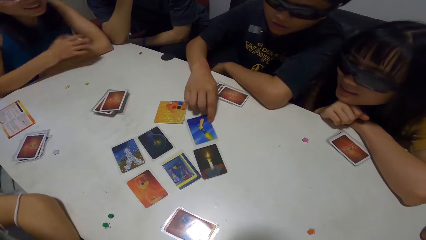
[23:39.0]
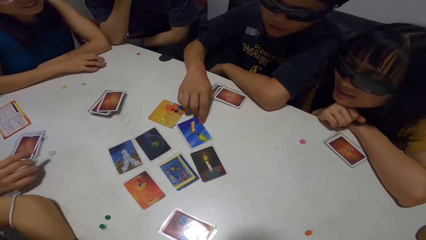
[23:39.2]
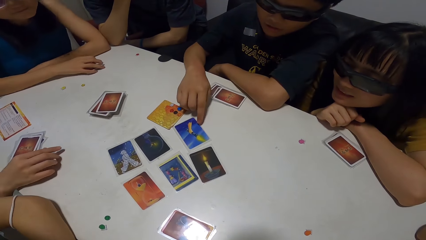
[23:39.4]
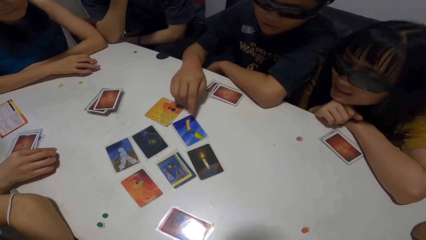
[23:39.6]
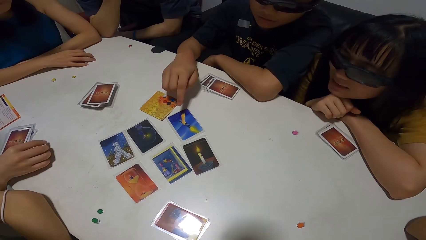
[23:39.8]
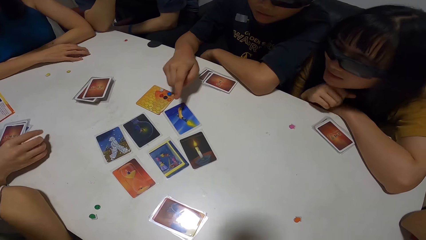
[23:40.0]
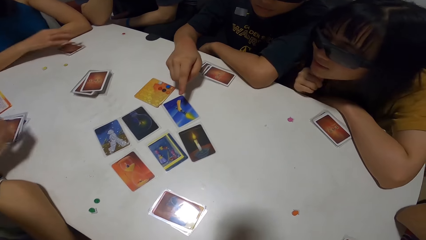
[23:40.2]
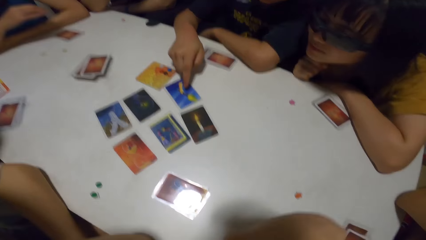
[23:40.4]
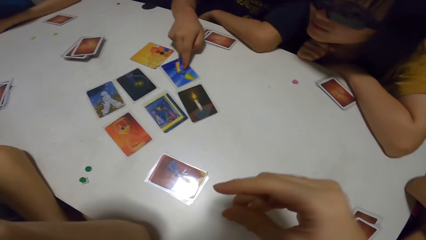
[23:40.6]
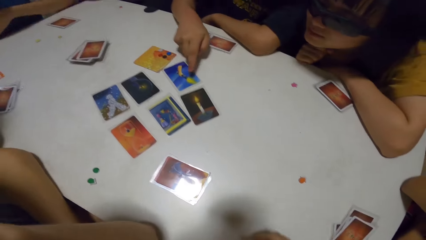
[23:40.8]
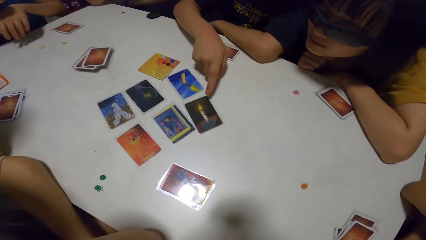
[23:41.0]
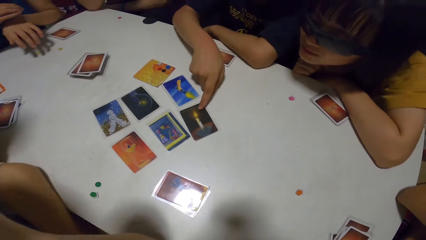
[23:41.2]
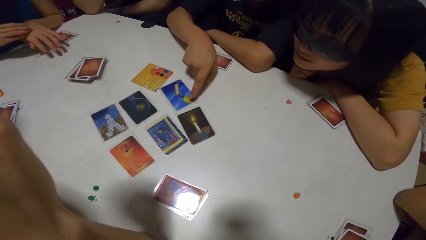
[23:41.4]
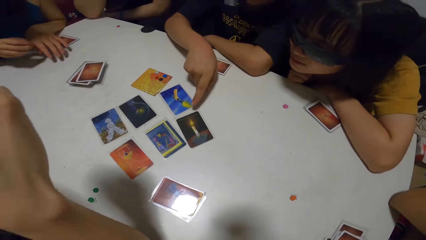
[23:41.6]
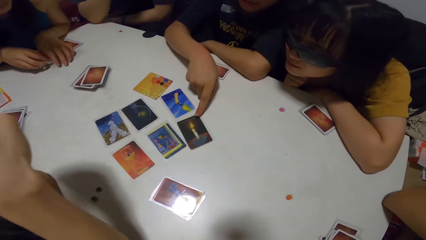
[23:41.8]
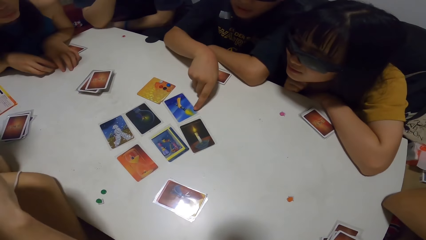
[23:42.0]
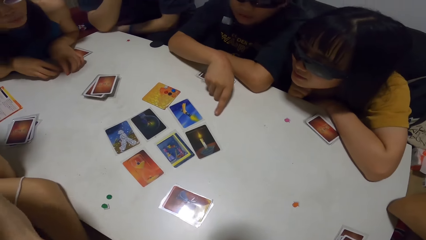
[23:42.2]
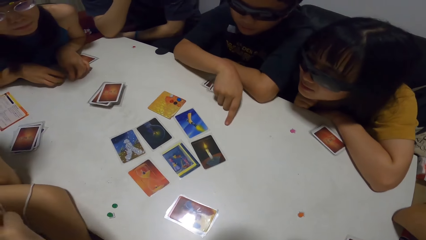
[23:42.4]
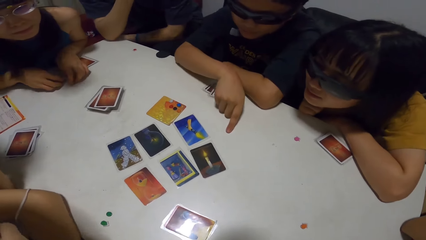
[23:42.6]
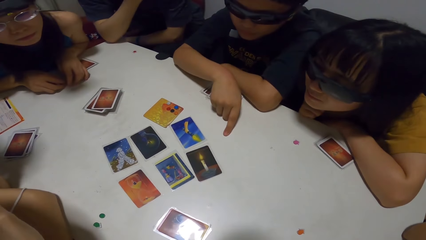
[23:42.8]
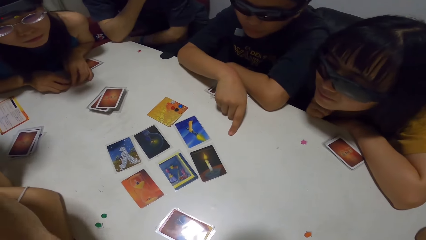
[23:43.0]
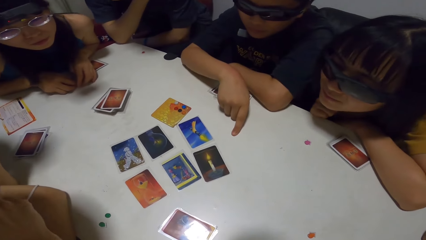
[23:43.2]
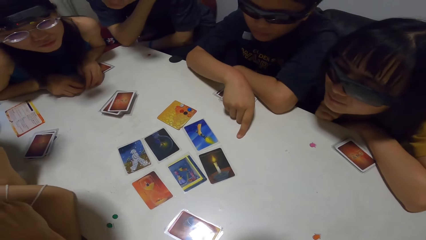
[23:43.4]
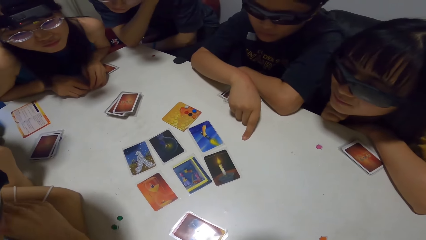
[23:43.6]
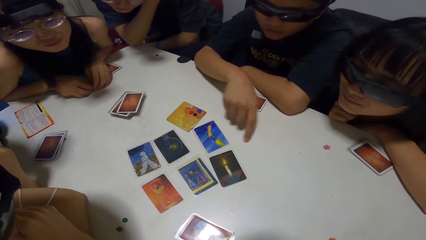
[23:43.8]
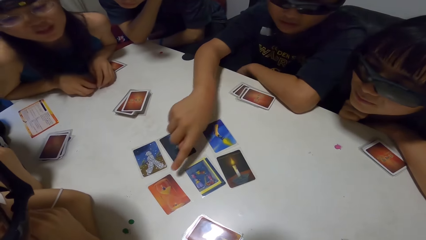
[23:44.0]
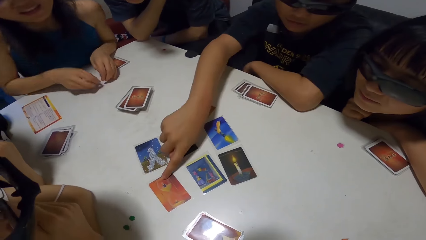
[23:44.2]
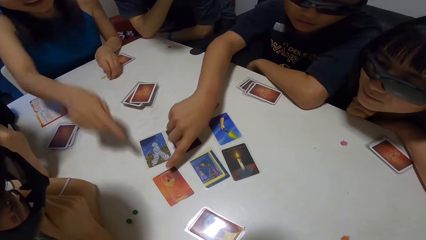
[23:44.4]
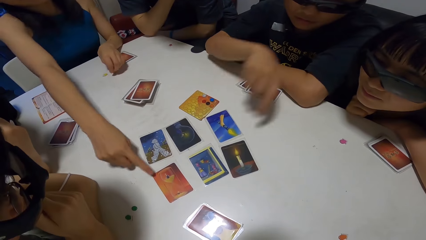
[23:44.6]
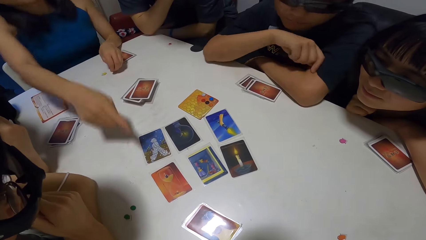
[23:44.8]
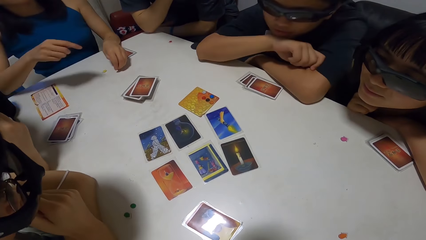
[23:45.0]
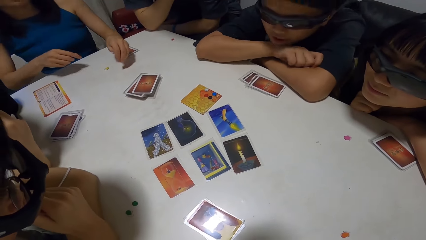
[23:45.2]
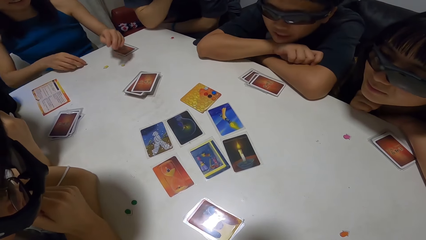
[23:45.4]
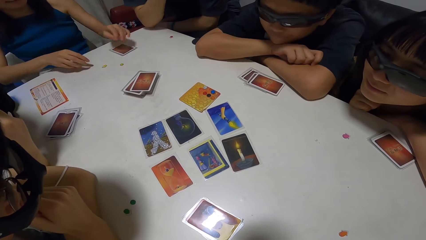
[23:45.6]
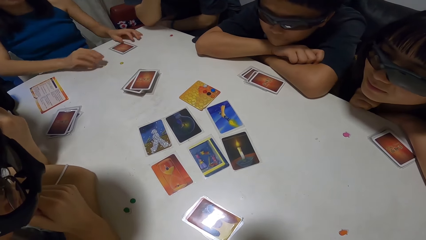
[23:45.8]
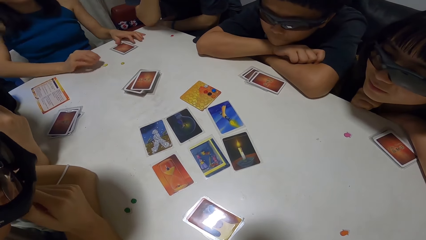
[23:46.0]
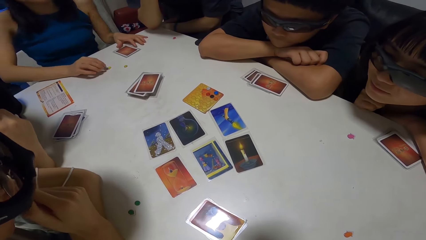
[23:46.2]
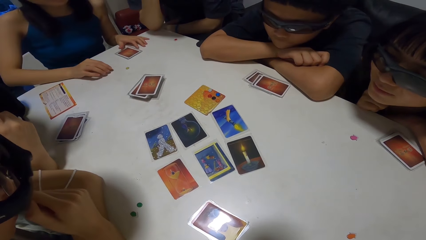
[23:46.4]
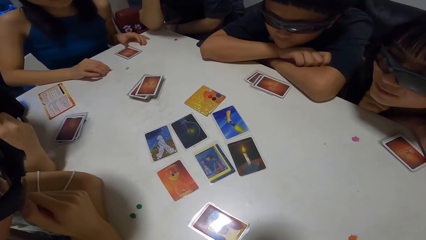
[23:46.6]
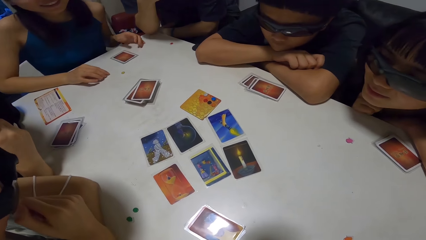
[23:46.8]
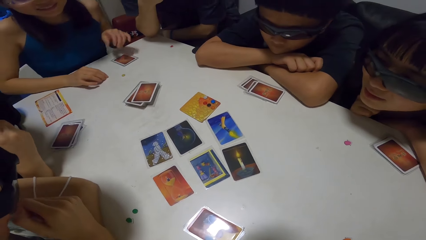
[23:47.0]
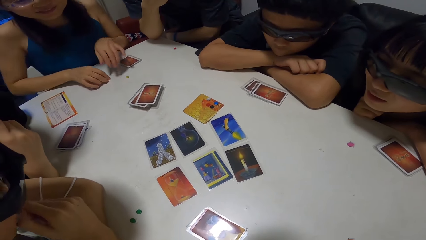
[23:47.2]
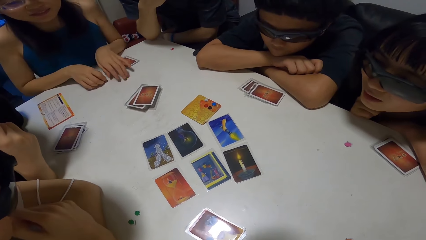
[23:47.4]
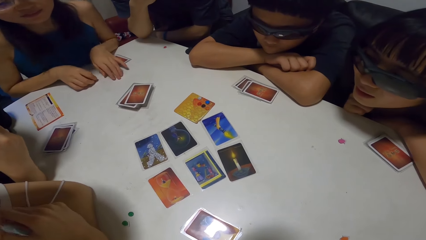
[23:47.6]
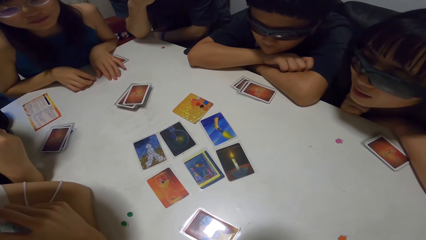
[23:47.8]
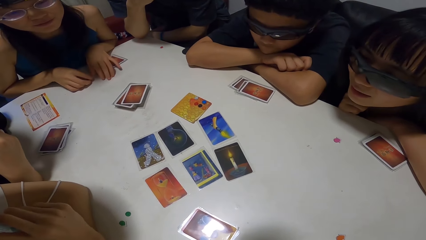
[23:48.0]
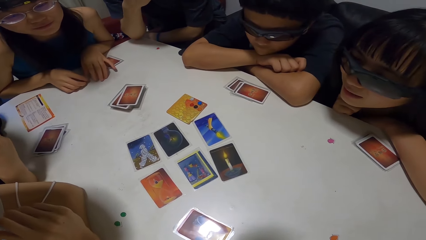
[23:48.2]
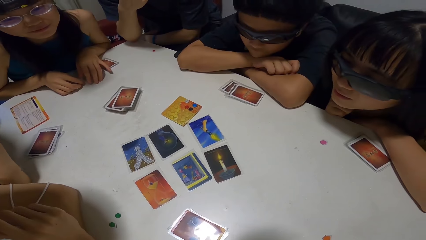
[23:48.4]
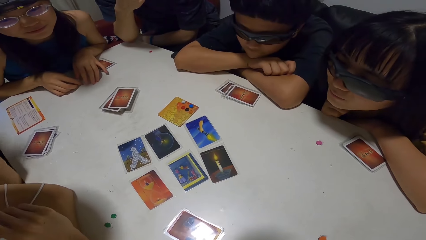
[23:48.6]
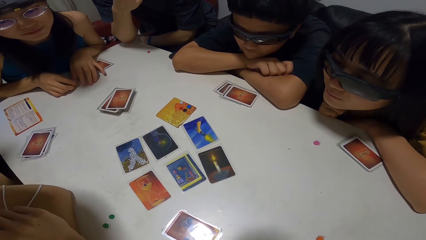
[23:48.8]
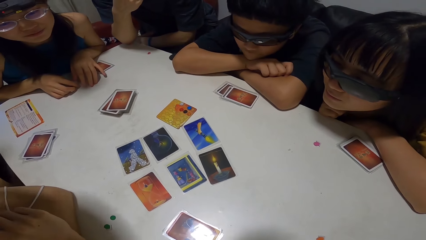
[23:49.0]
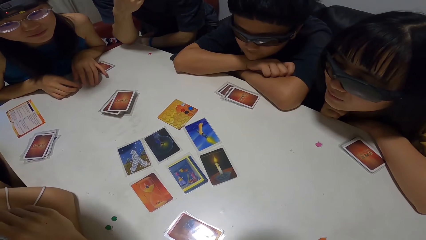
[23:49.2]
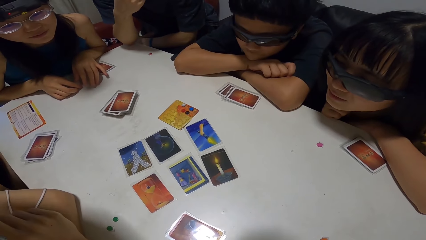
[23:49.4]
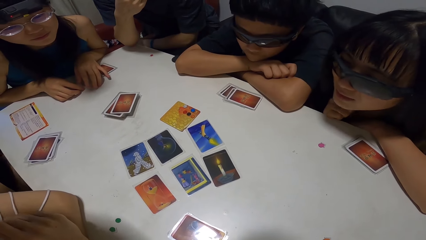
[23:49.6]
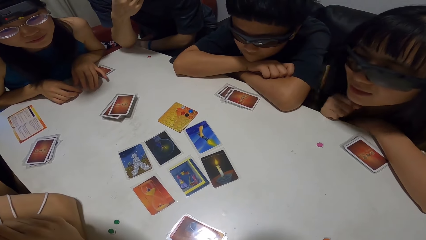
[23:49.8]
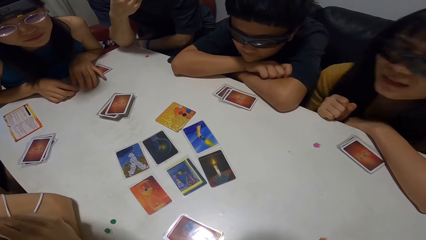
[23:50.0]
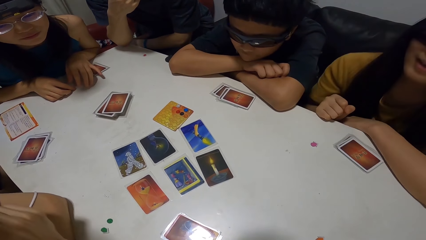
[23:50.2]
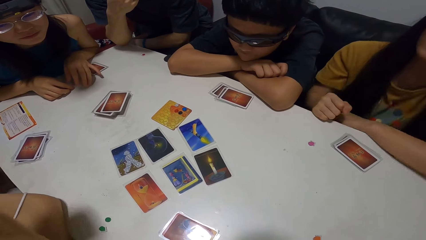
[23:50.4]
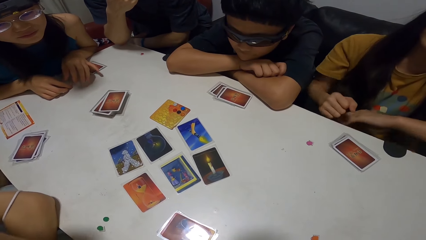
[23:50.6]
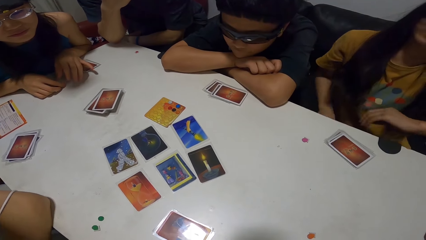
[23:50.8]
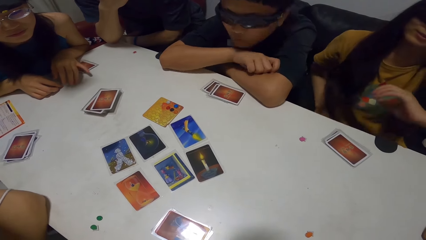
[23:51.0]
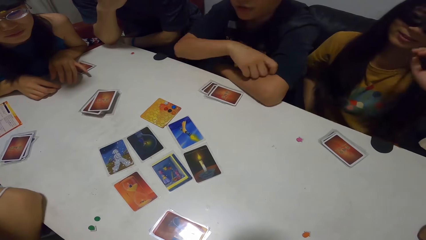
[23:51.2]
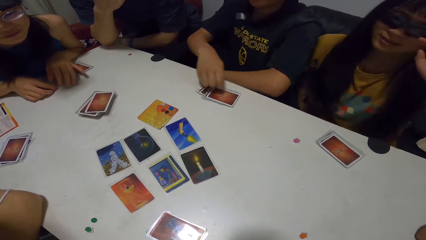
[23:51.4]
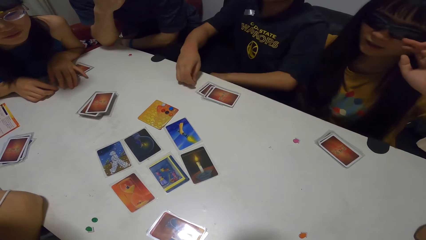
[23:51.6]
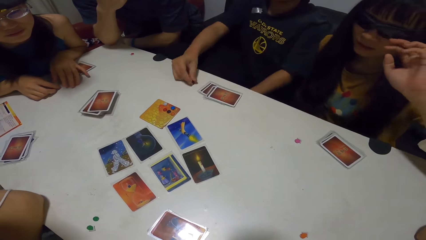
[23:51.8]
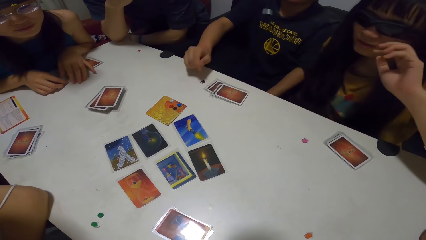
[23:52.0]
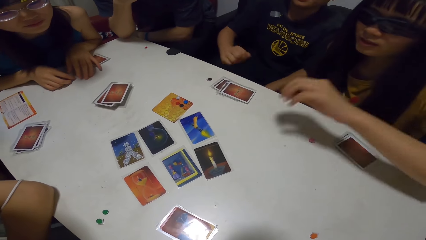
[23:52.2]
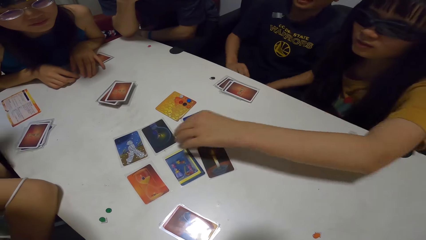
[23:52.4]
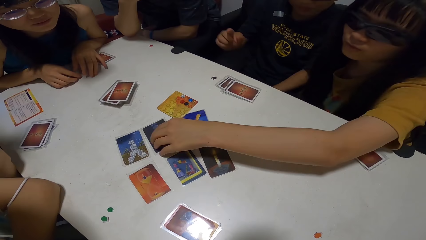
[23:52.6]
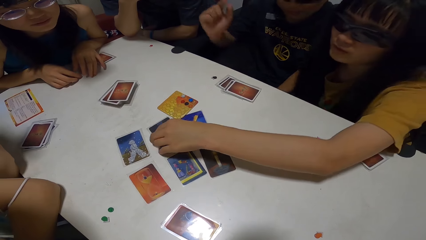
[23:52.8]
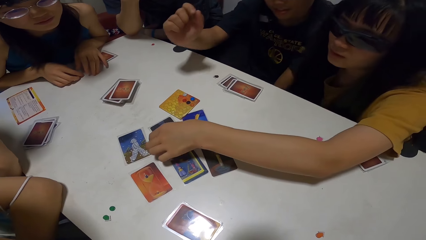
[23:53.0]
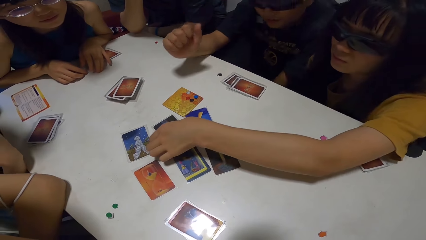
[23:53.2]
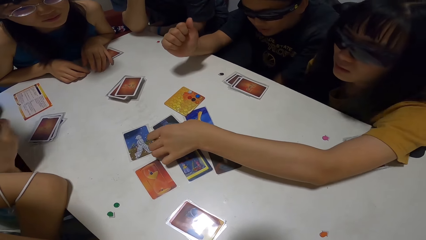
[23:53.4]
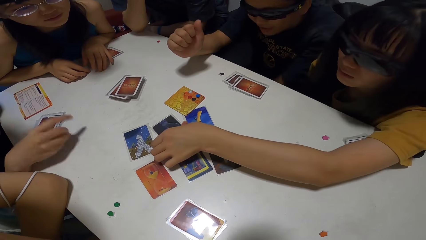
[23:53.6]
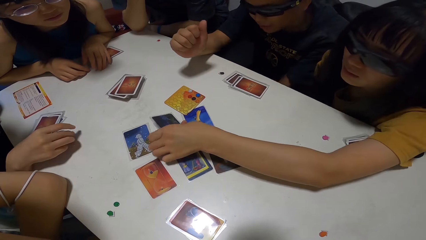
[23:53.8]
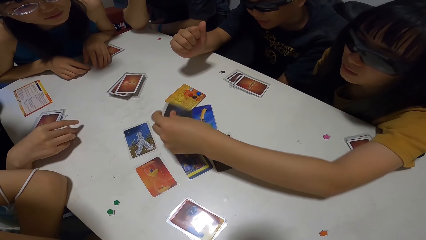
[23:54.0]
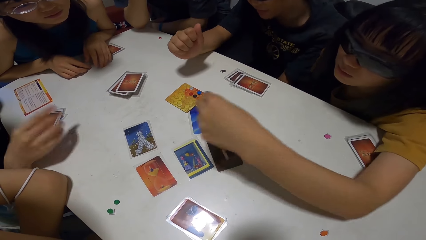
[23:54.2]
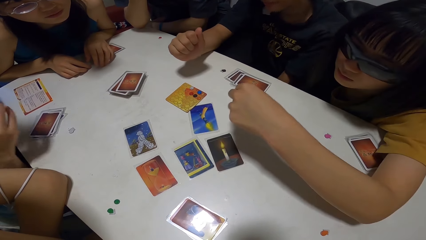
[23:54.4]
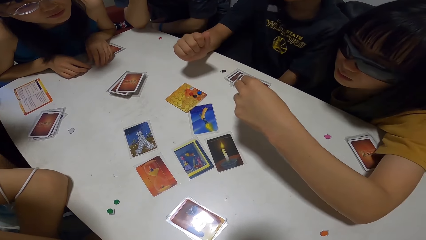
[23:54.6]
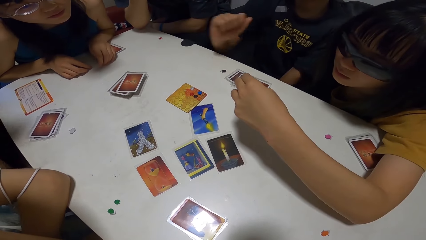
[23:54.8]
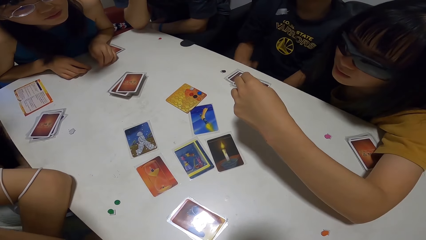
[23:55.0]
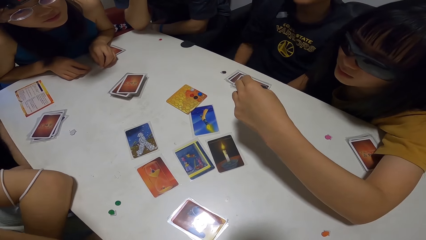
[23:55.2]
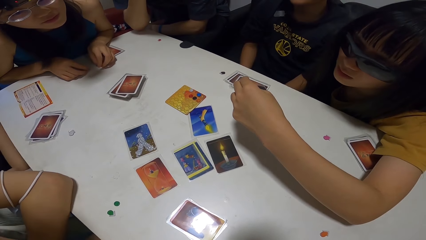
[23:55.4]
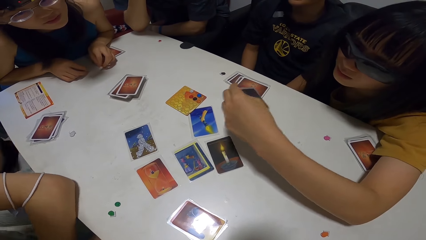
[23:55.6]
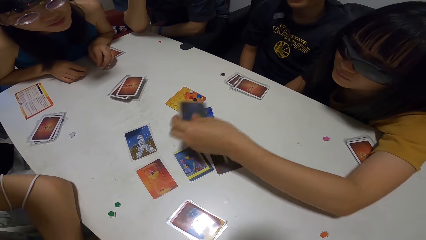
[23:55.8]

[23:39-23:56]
A man plays the cards on the table with his left hand. Another man arranges a card. A woman takes a dice from the table. The second man points to the card. The first man interacts with several people. A lady points to the card. Another woman interacts with several people. Another lady looks at the card. The second woman takes a card from the table with her right hand. The first woman drops the dice on the table.
